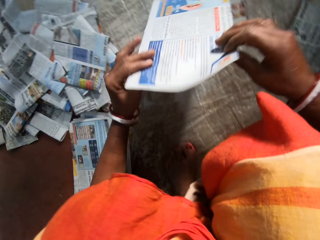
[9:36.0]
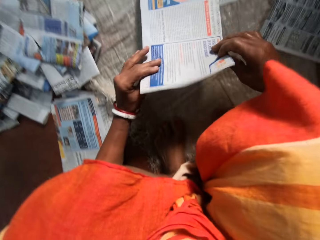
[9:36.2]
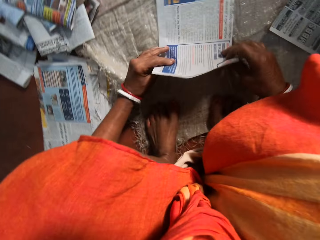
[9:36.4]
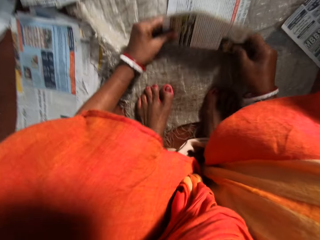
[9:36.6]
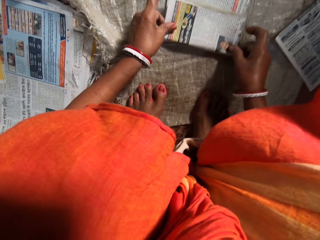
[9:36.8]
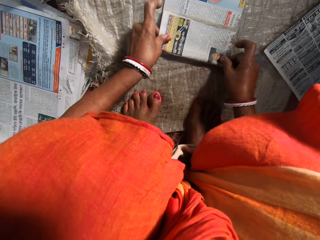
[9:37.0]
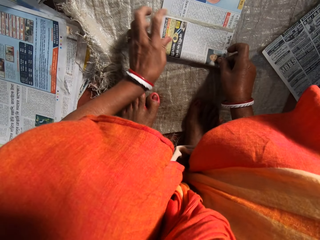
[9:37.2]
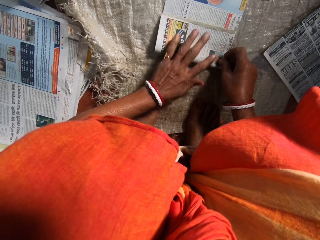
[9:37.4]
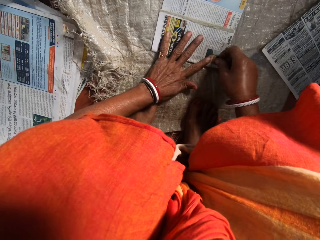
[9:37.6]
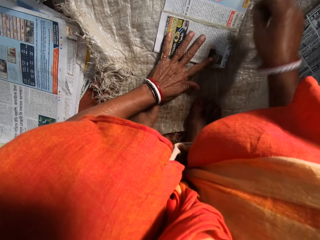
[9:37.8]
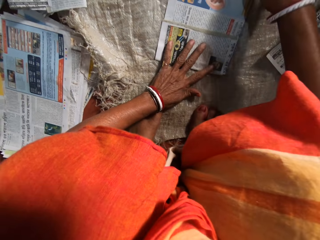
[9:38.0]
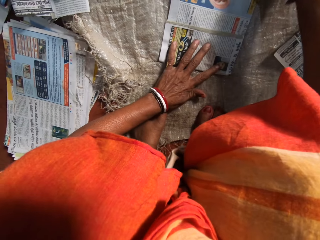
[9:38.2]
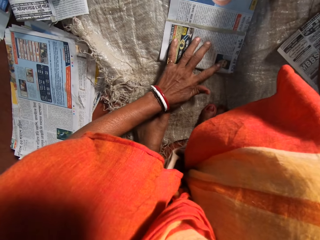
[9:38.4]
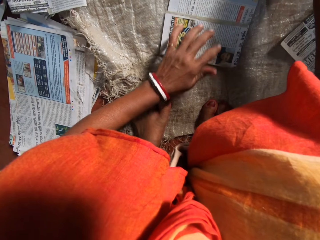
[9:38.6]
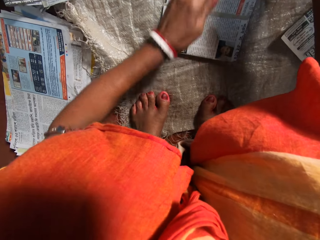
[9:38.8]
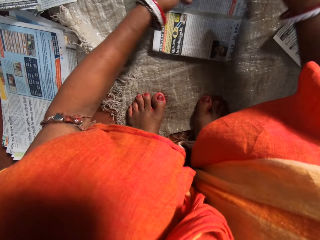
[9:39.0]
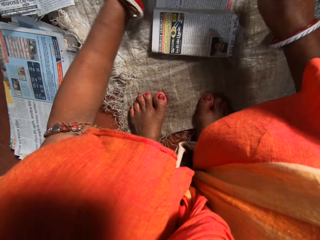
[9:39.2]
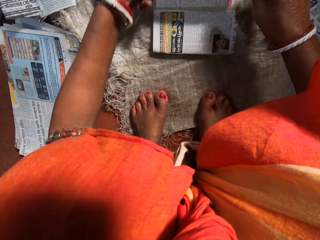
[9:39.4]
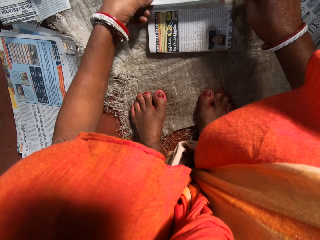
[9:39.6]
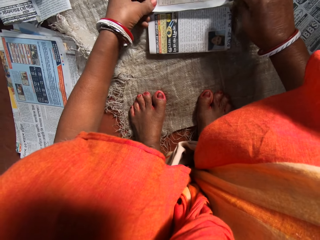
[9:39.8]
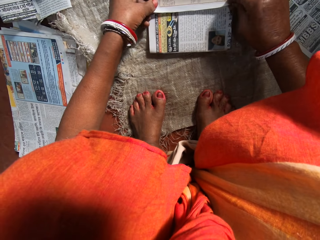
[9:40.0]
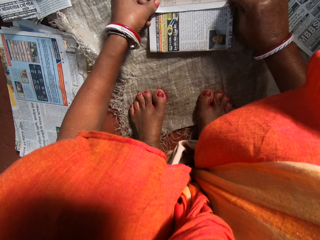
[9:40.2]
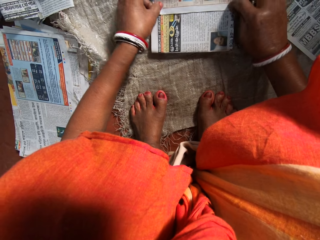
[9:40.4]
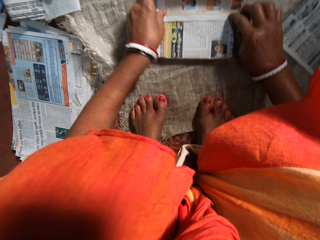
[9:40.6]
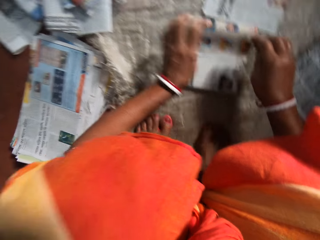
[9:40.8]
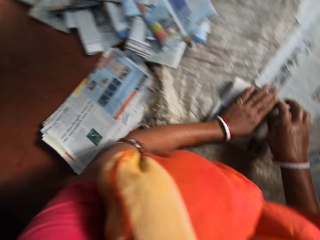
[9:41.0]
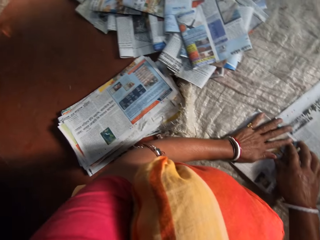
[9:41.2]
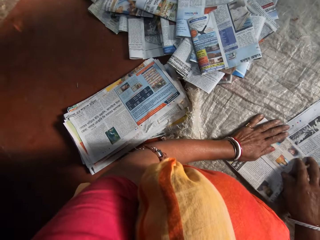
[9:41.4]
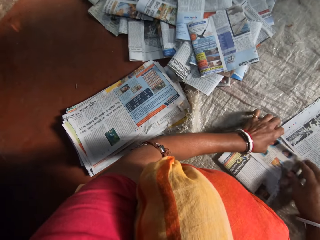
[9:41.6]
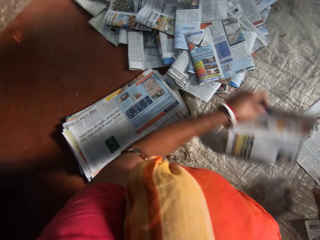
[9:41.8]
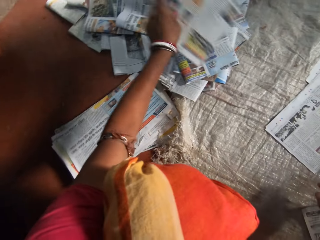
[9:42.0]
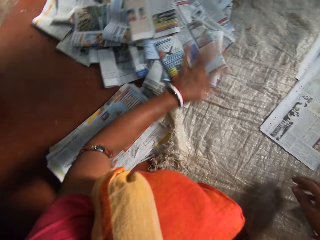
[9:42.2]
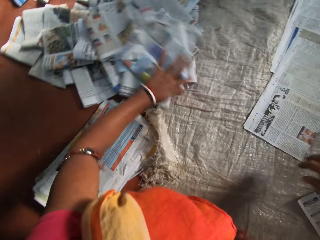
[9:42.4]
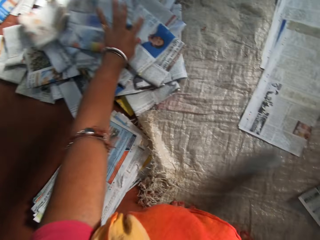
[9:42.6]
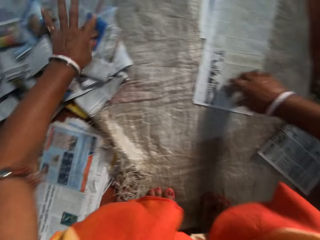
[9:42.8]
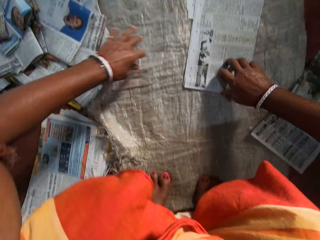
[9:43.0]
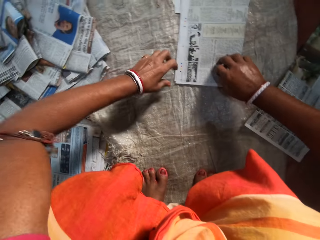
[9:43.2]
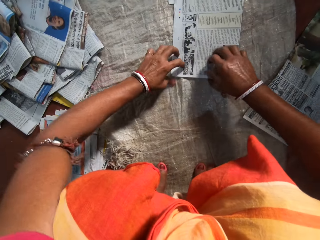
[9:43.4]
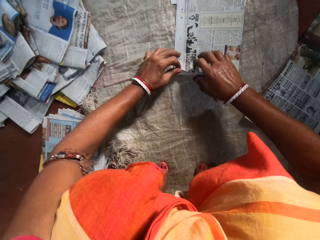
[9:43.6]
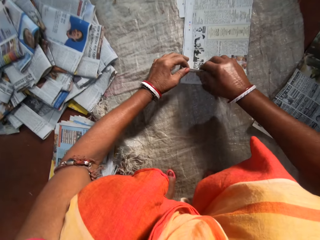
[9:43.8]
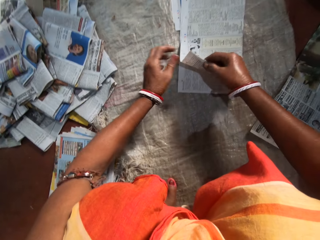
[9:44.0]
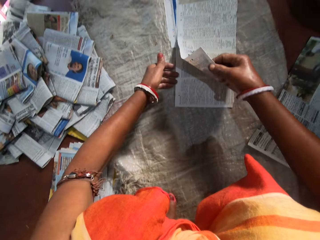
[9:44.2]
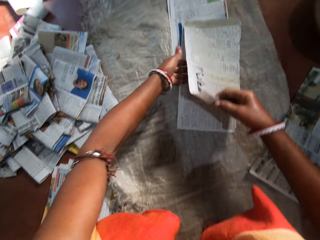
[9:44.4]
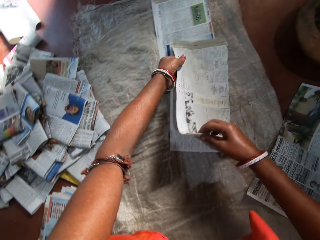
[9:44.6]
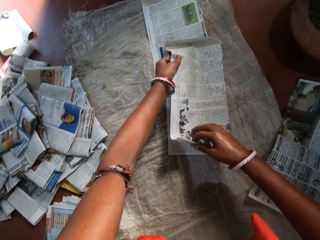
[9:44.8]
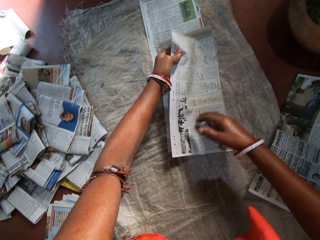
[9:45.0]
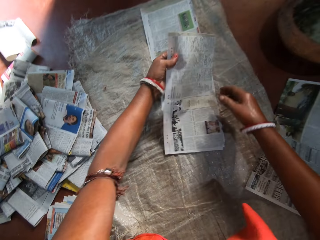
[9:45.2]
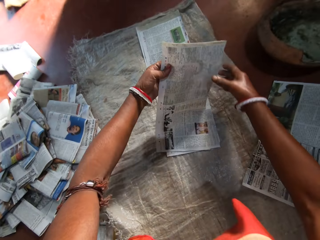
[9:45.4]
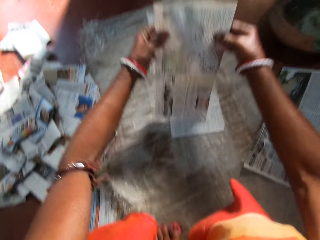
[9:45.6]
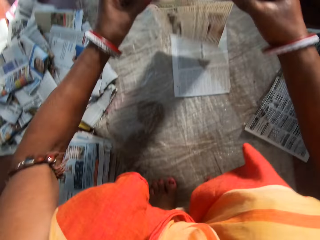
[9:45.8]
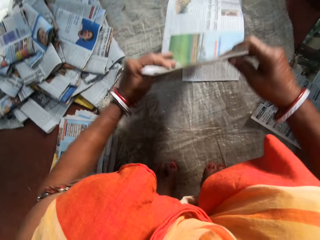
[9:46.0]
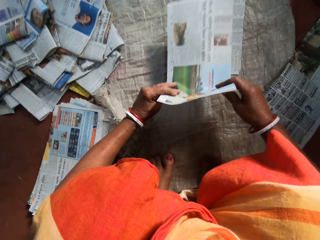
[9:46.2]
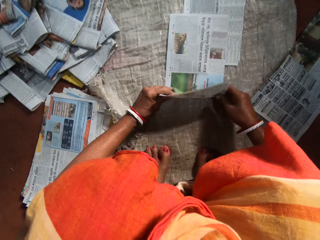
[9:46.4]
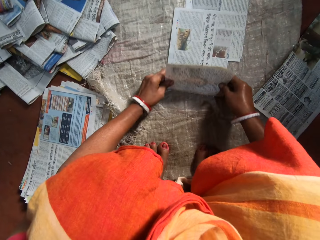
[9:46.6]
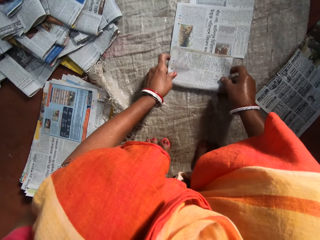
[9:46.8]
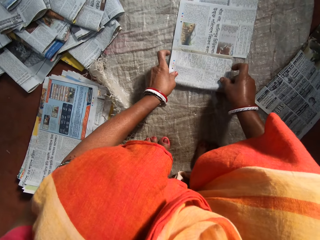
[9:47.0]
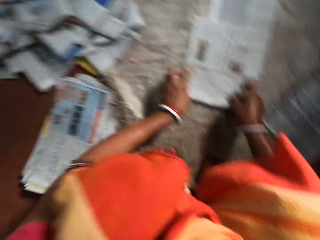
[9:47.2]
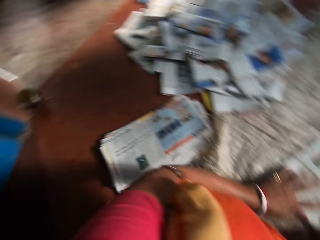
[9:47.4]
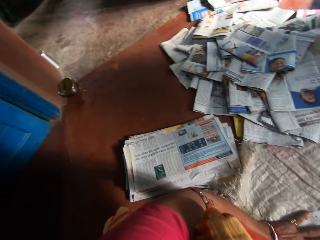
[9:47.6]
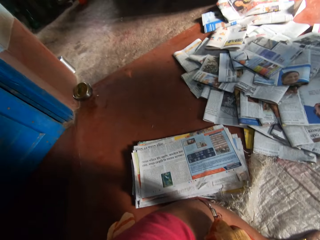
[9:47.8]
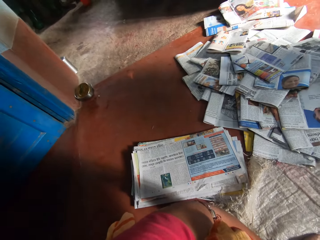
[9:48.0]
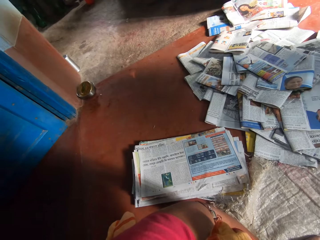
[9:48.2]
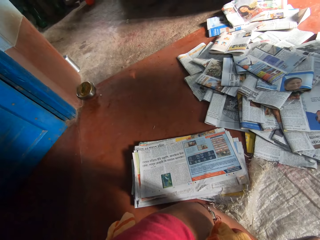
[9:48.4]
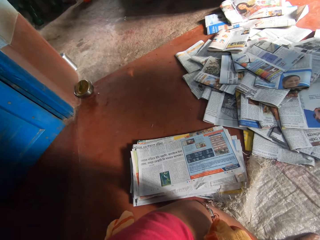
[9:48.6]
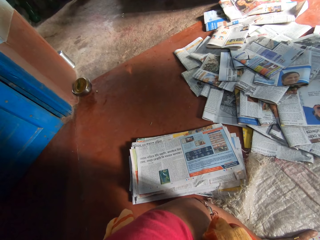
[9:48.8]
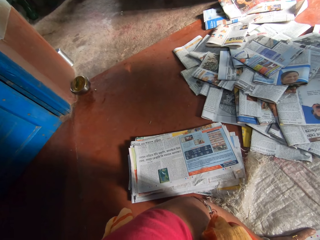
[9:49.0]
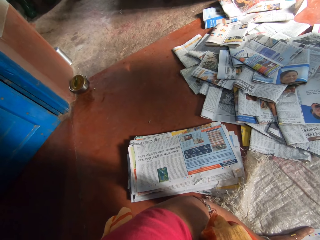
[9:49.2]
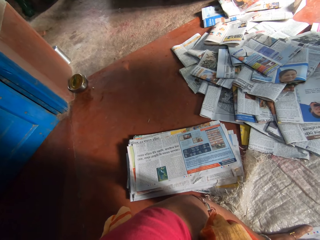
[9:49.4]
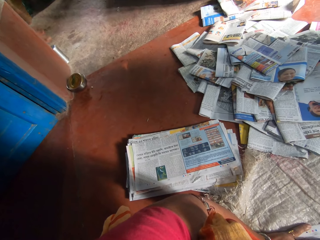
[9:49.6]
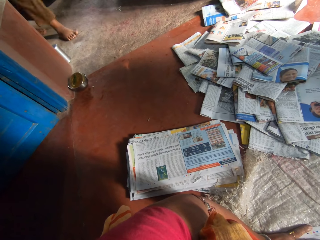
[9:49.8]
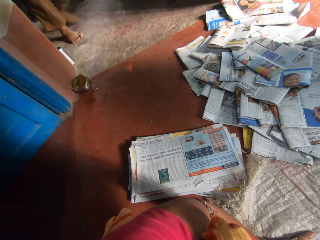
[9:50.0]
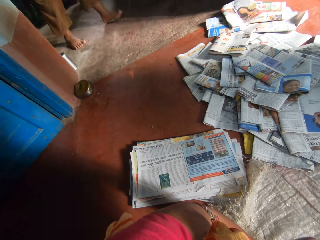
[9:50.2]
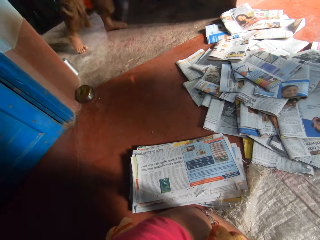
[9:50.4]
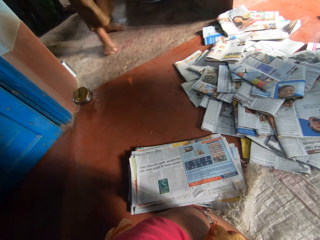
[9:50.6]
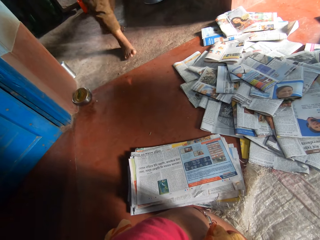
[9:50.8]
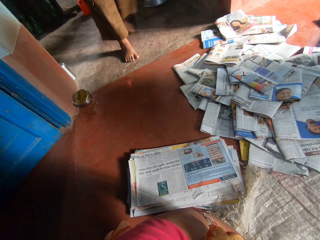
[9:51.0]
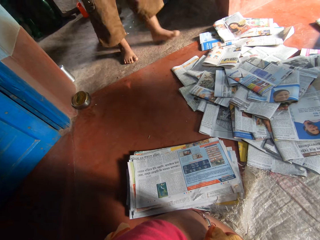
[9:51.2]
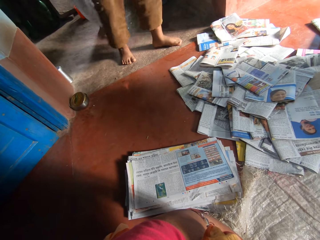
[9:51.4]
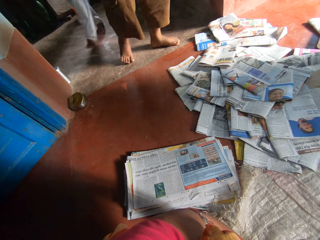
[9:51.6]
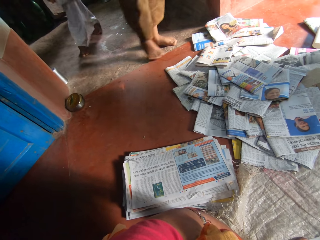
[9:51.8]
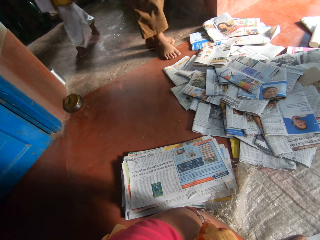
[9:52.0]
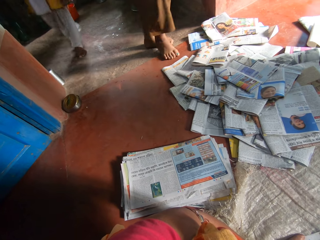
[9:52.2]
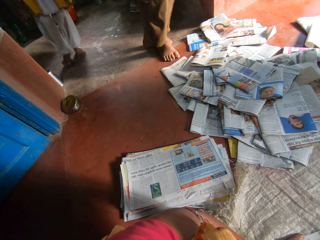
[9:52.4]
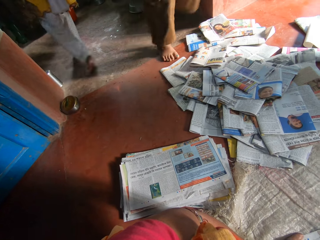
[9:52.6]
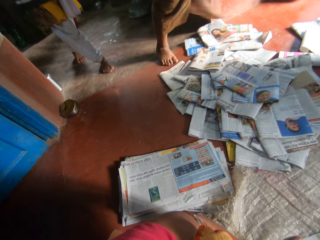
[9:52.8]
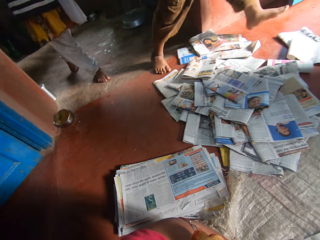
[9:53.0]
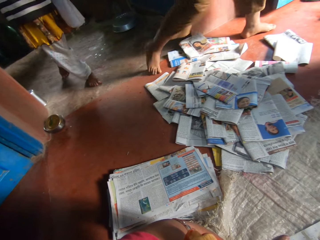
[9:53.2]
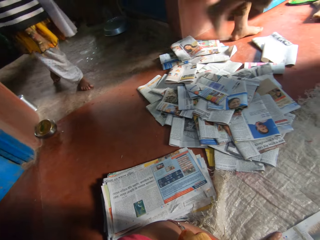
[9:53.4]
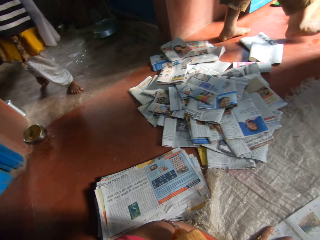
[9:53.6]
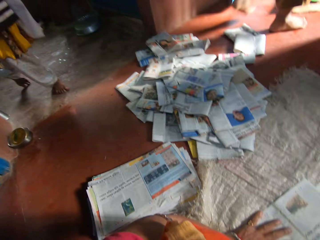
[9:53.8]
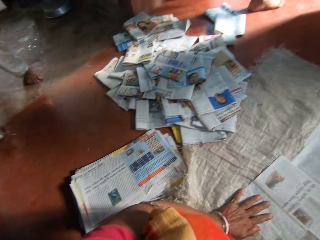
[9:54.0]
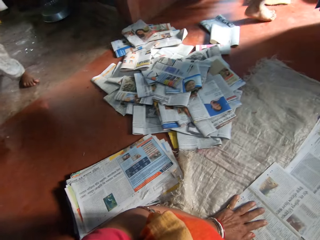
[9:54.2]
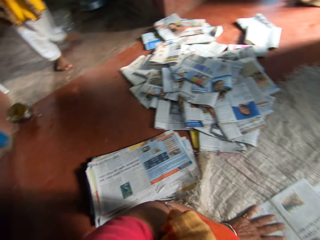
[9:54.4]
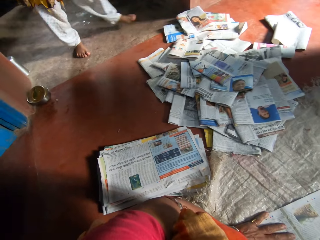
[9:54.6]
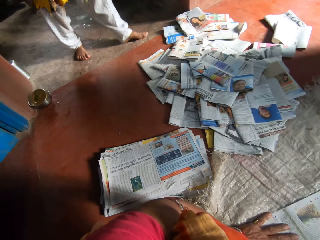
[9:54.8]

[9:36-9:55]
The camera wearer turns the newspaper. She places the newspaper on a sack. She folds the newspaper. She places her left hand on the newspaper. She moves a hand. She folds the newspaper. She presses the newspaper with her hands. She throws the newspaper on the others on the left side. She pushes the folded newspapers with her left hand. She touches a newspaper. She lifts the newspaper. She picks a newspaper from the sack. She turns the newspaper. She places the newspaper on the sack. She folds the newspaper. She looks to the left at an entrance. A boy walks towards the camera wearer. The camera wearer converses with the boy. A girl walks behind the boy. The boy walks to the door and walks into a room.

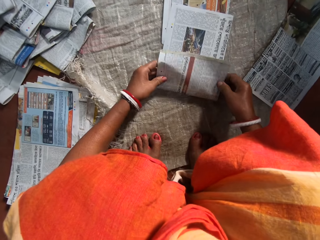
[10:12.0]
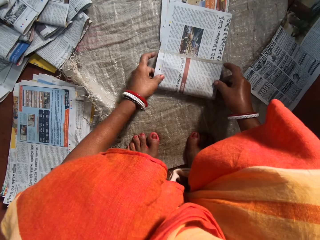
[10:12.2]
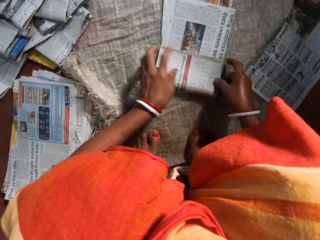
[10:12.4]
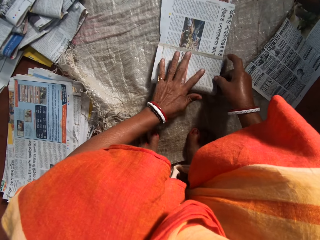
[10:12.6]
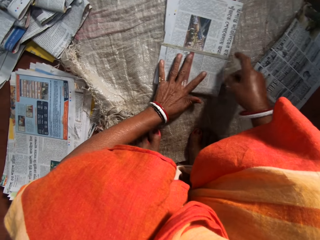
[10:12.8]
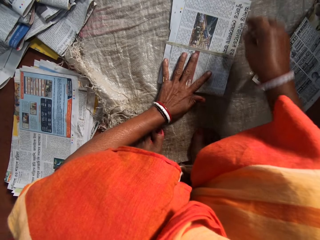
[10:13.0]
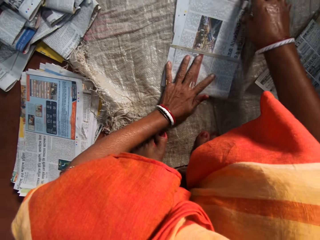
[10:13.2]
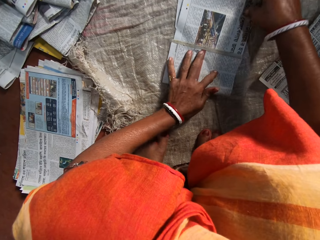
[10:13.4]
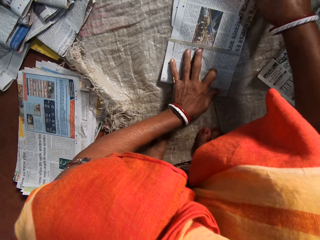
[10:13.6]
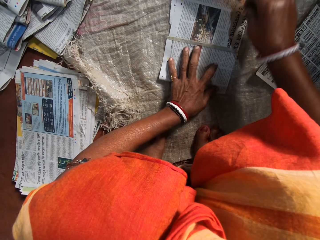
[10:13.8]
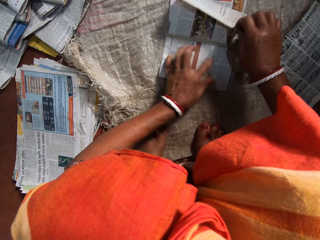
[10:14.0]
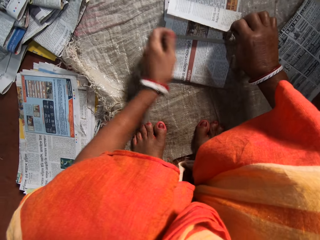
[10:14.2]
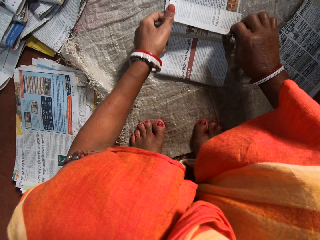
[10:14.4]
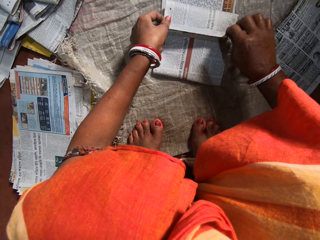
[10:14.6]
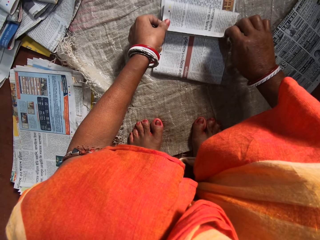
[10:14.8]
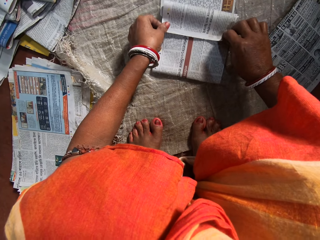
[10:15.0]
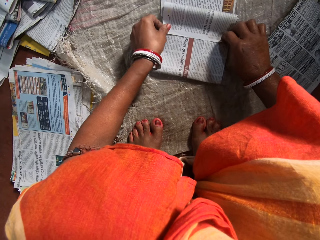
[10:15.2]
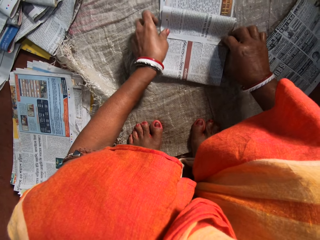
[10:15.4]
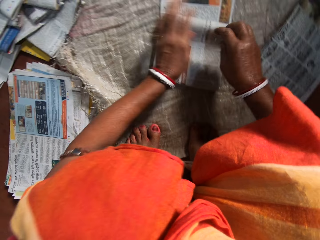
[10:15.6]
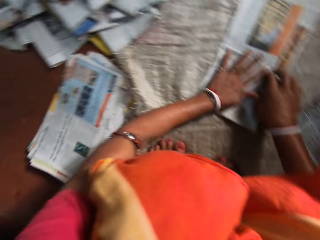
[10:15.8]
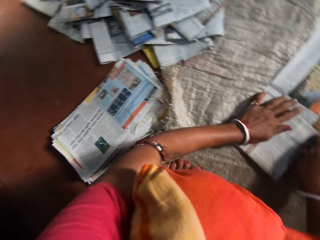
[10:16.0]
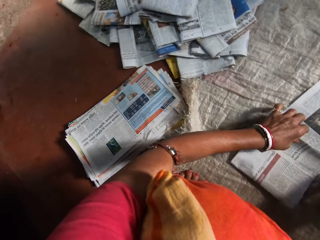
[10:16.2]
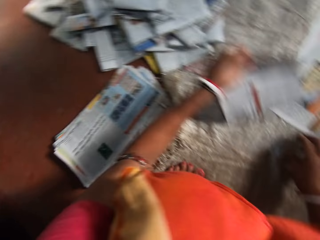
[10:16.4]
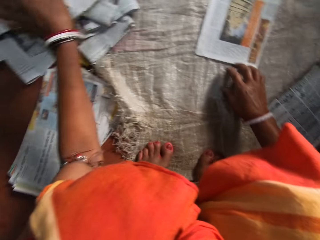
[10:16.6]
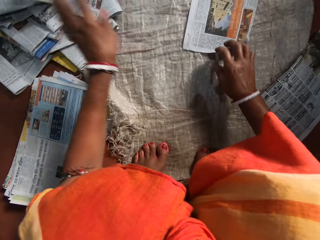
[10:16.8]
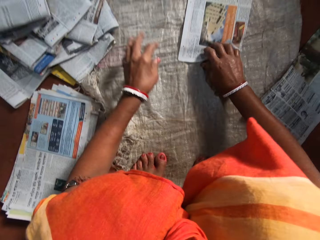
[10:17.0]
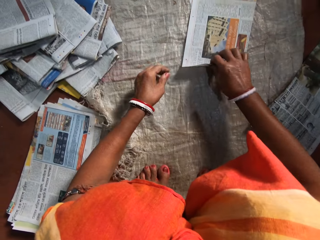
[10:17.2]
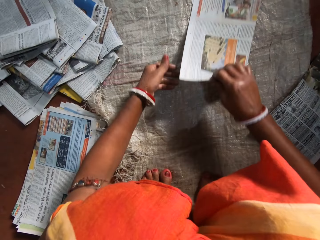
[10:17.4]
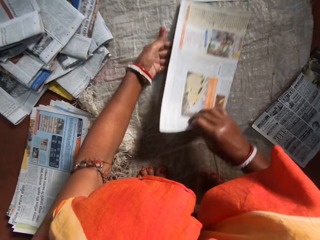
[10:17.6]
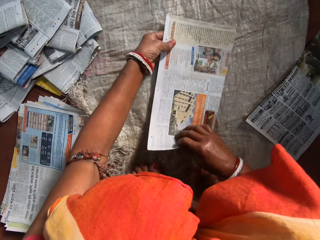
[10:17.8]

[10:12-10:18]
The camera wearer folds a newspaper. She places her left hand on the newspaper. She folds the newspaper. She presses the newspaper with her hands. She throws the newspaper on the others on the left side. She picks a newspaper from the sack.
